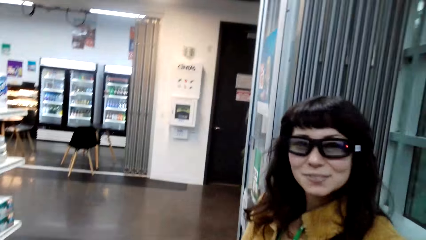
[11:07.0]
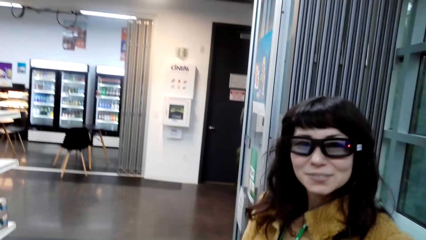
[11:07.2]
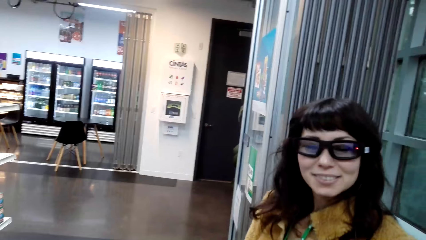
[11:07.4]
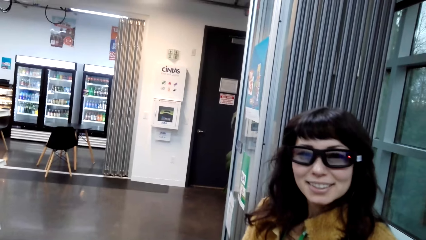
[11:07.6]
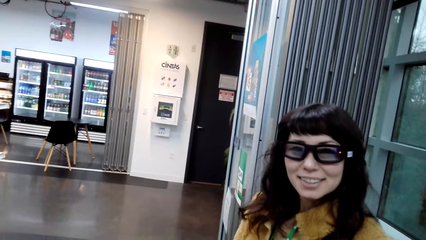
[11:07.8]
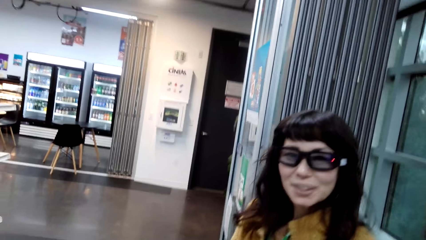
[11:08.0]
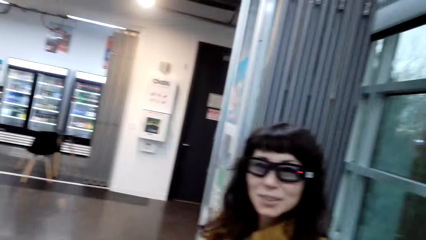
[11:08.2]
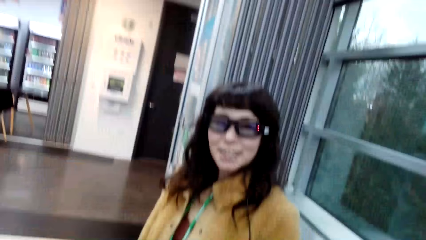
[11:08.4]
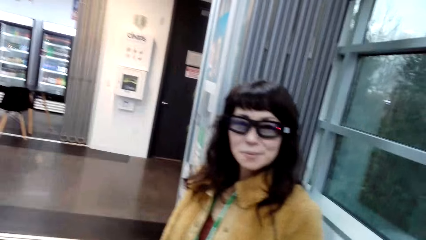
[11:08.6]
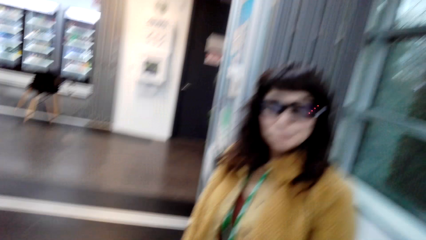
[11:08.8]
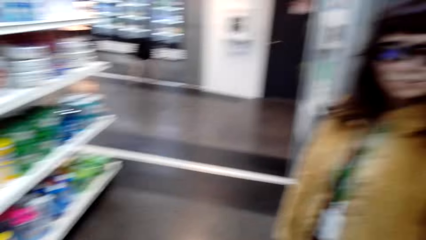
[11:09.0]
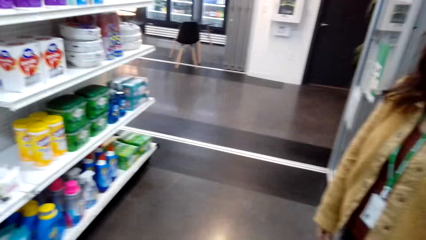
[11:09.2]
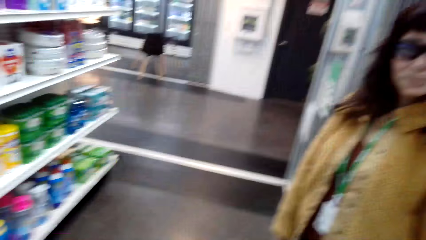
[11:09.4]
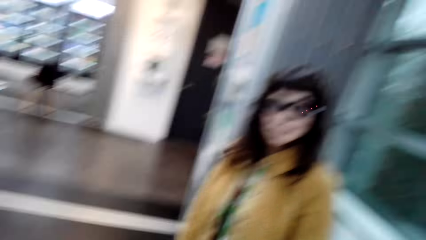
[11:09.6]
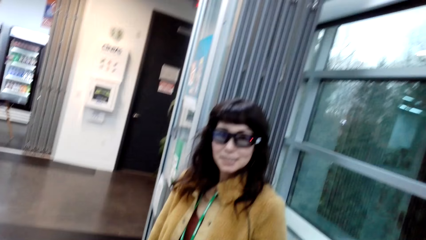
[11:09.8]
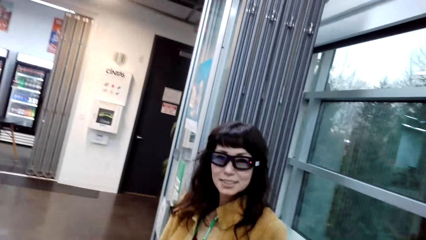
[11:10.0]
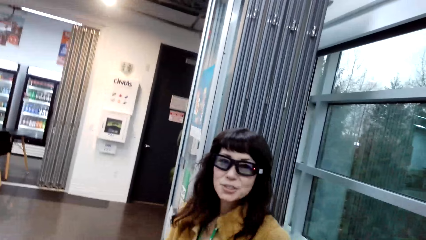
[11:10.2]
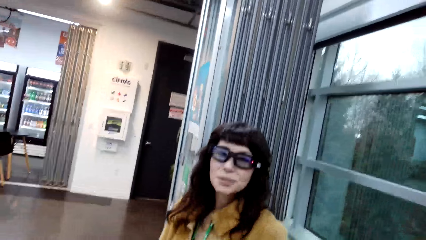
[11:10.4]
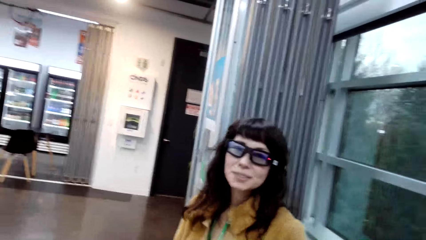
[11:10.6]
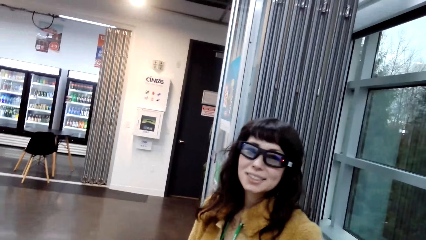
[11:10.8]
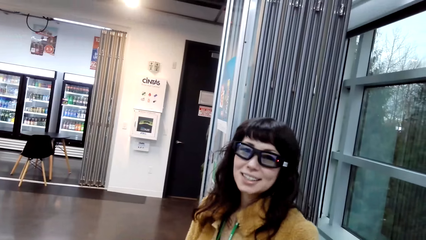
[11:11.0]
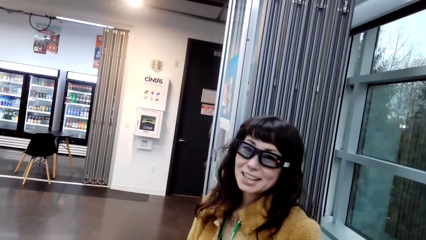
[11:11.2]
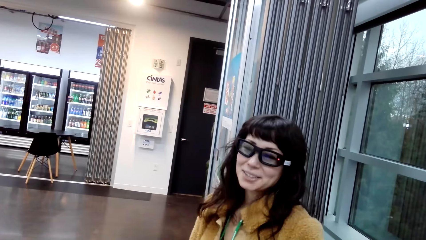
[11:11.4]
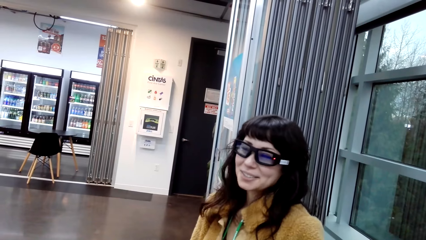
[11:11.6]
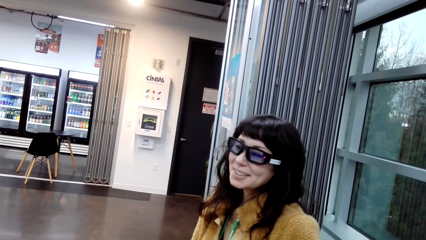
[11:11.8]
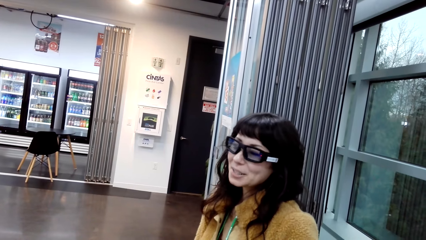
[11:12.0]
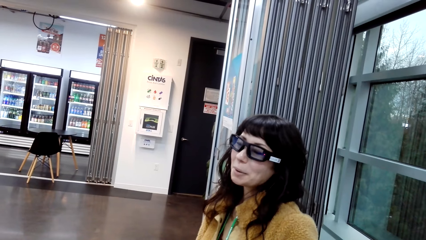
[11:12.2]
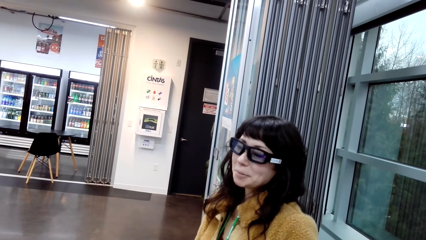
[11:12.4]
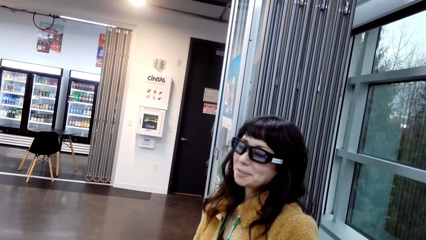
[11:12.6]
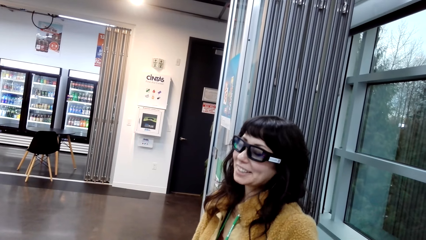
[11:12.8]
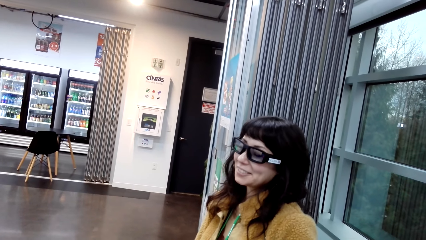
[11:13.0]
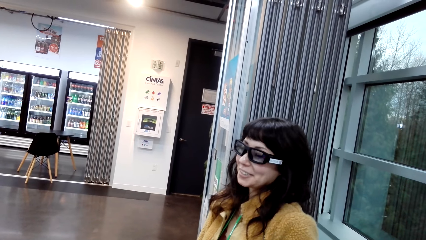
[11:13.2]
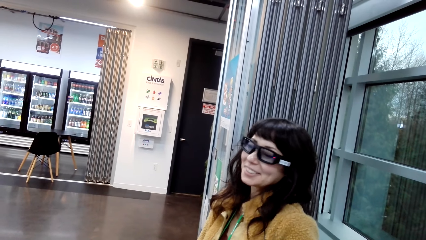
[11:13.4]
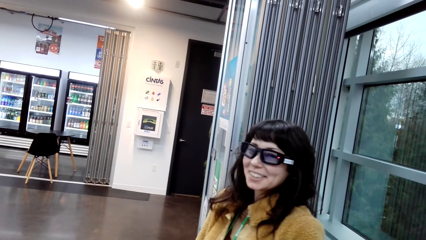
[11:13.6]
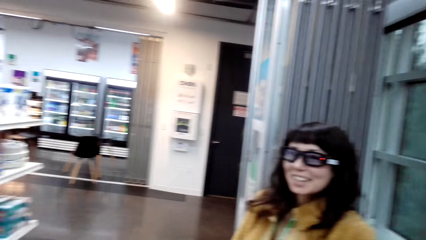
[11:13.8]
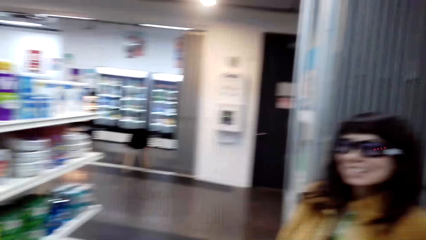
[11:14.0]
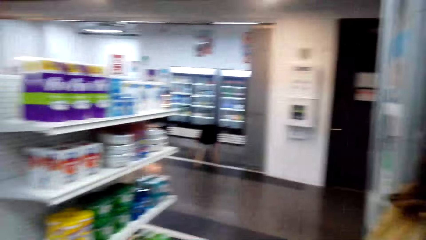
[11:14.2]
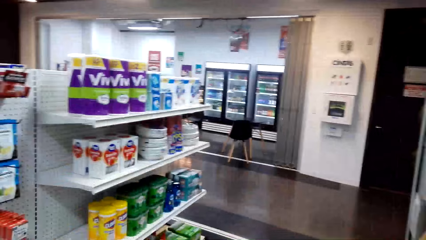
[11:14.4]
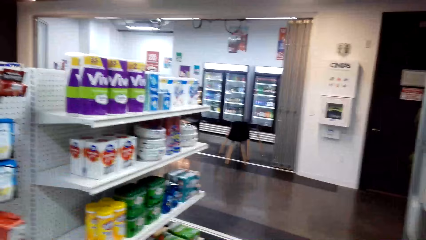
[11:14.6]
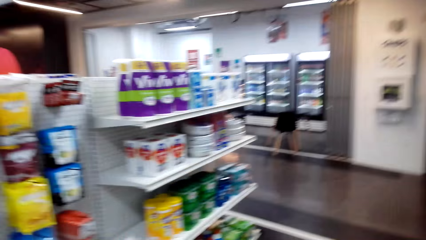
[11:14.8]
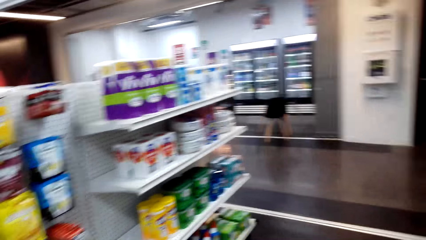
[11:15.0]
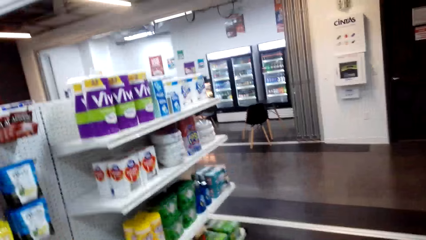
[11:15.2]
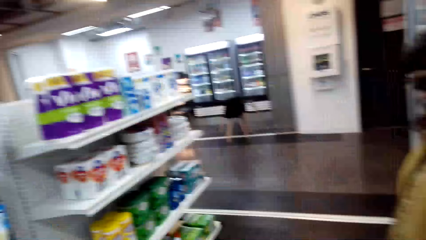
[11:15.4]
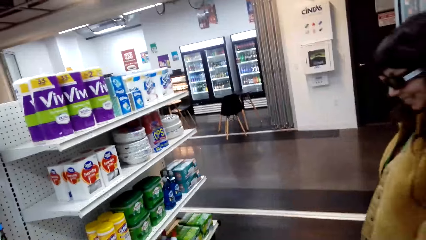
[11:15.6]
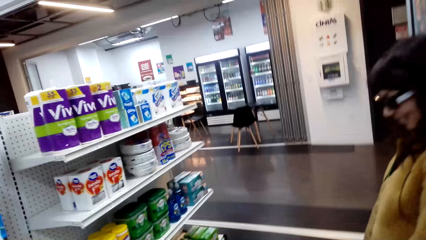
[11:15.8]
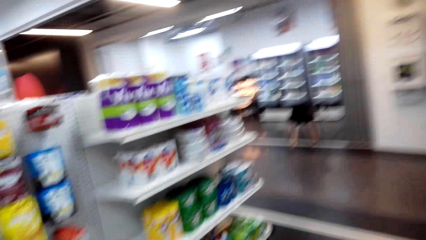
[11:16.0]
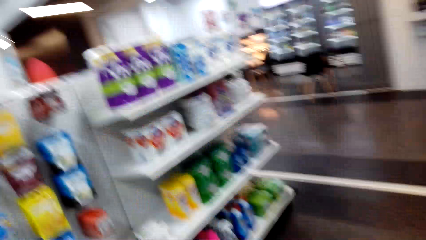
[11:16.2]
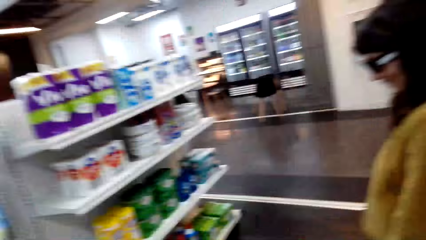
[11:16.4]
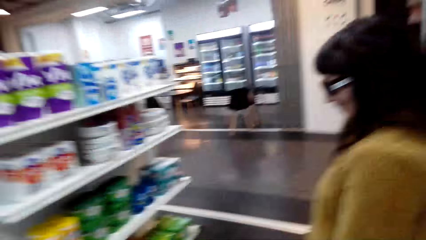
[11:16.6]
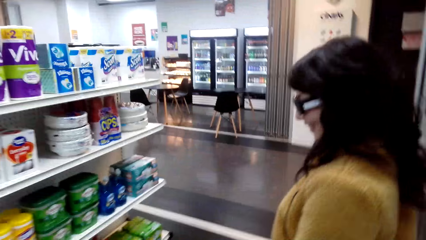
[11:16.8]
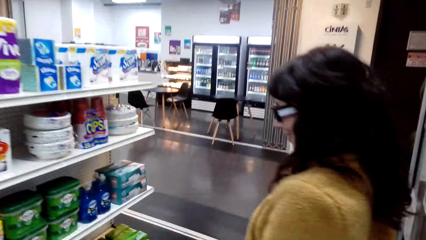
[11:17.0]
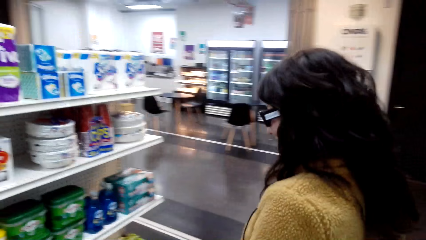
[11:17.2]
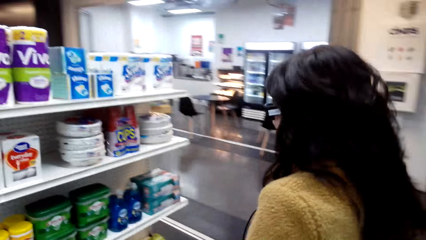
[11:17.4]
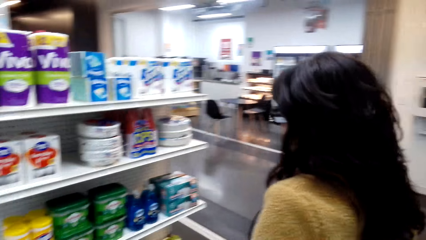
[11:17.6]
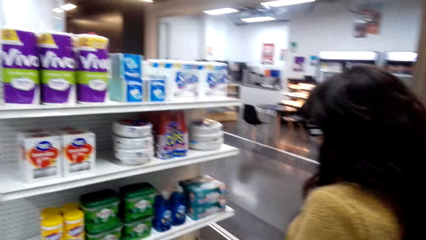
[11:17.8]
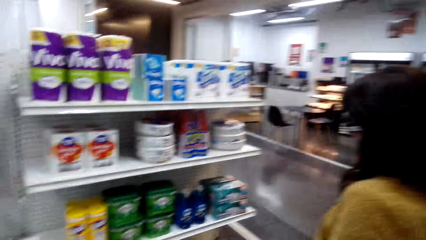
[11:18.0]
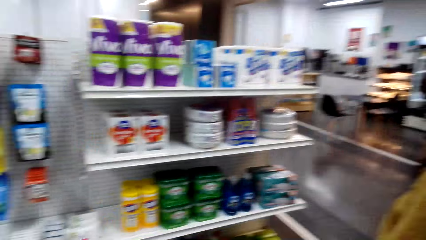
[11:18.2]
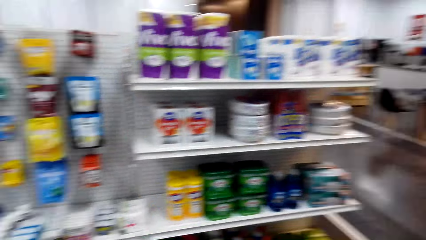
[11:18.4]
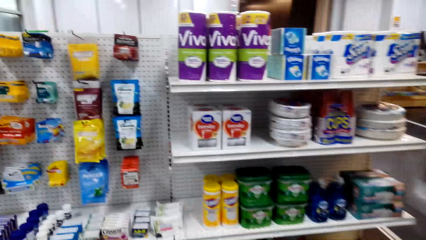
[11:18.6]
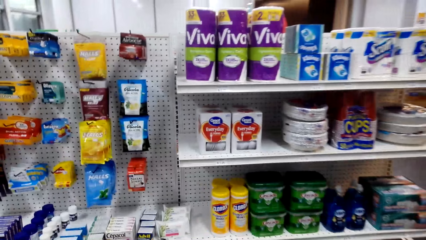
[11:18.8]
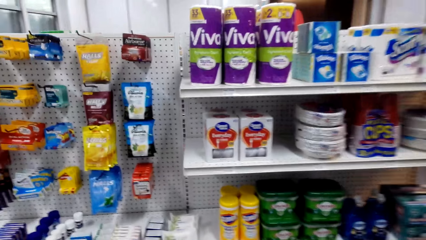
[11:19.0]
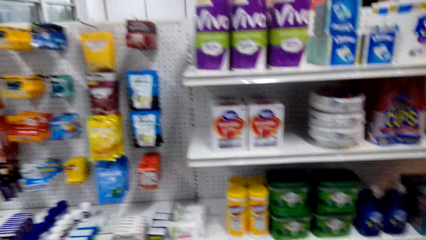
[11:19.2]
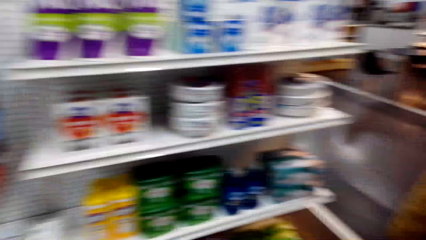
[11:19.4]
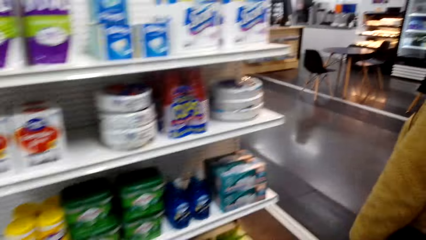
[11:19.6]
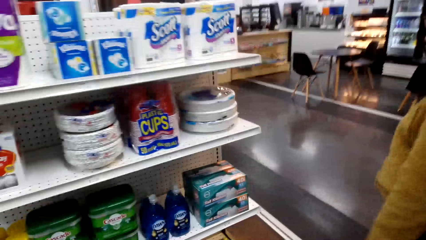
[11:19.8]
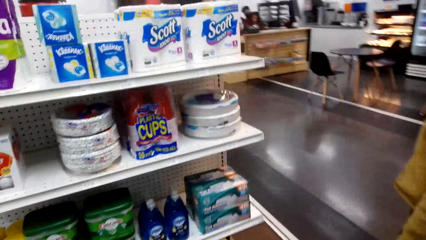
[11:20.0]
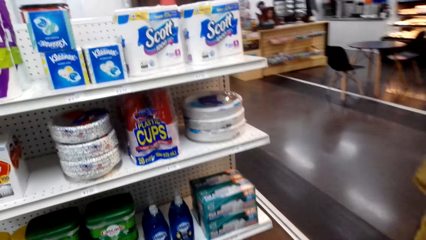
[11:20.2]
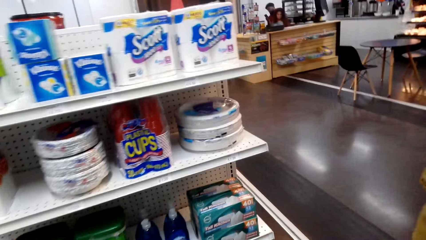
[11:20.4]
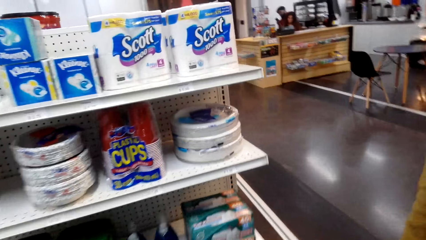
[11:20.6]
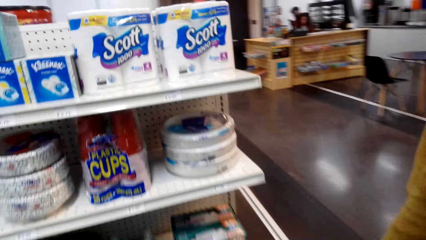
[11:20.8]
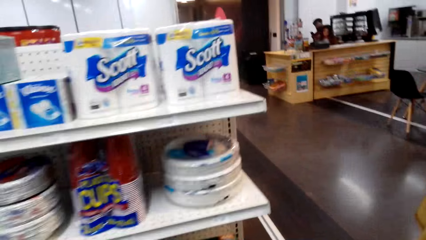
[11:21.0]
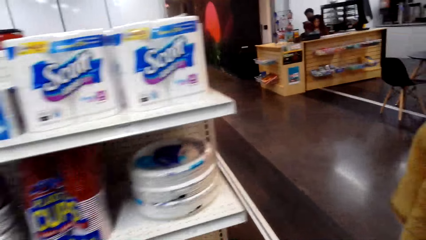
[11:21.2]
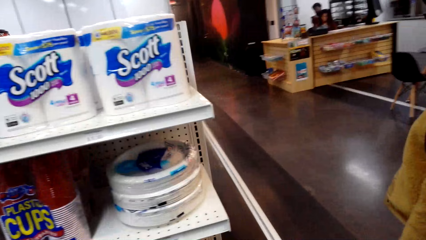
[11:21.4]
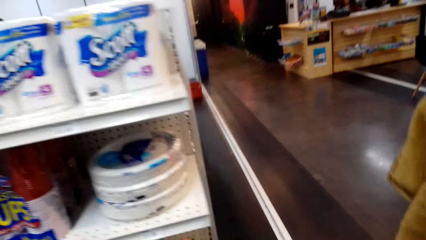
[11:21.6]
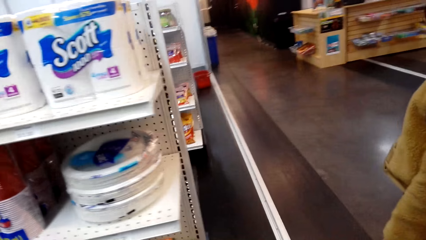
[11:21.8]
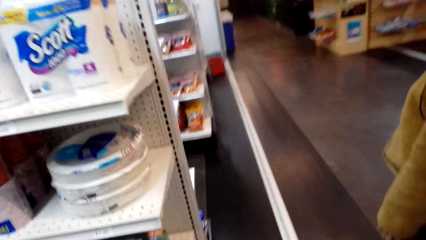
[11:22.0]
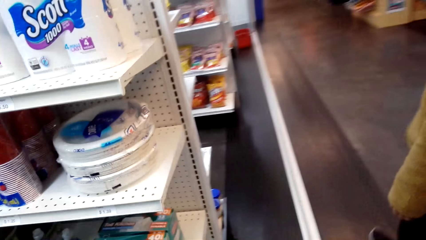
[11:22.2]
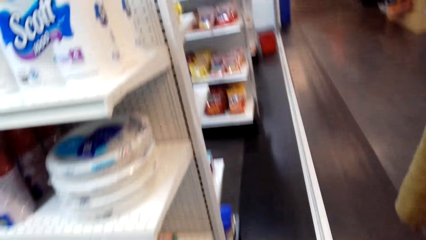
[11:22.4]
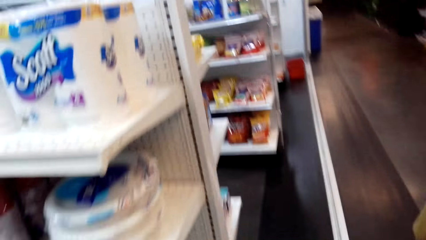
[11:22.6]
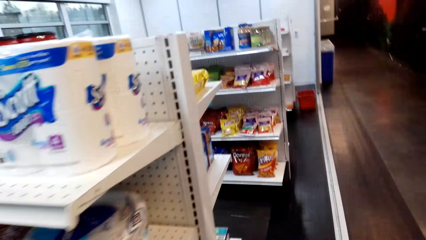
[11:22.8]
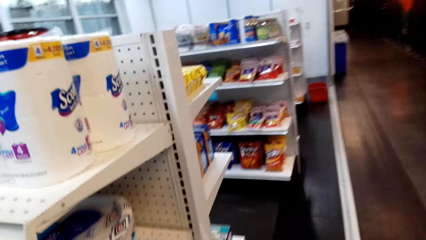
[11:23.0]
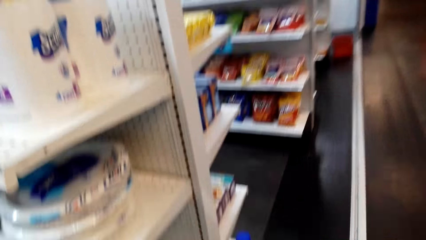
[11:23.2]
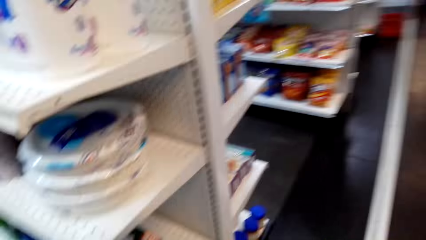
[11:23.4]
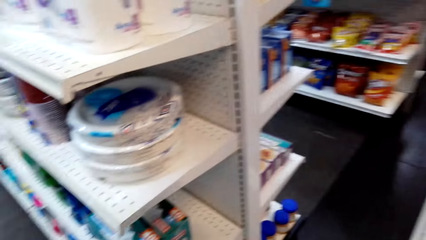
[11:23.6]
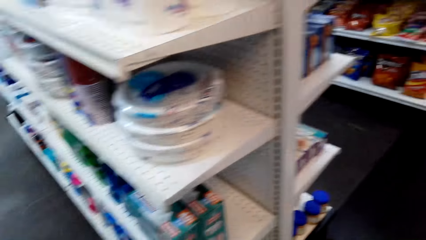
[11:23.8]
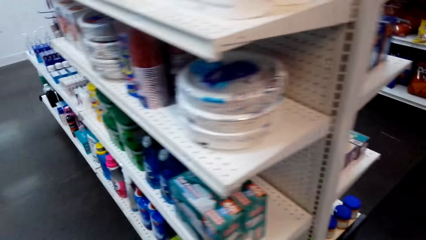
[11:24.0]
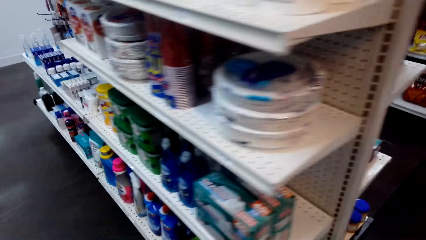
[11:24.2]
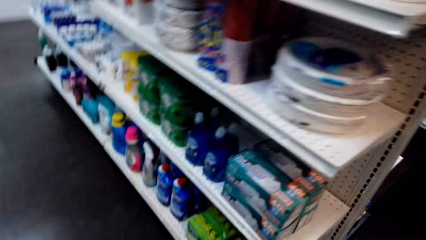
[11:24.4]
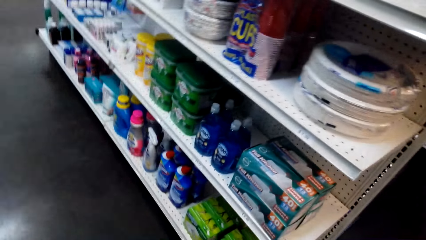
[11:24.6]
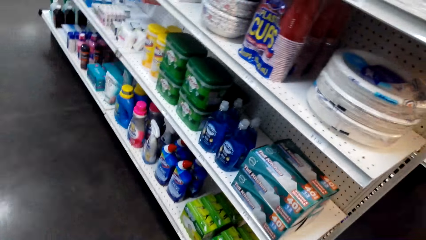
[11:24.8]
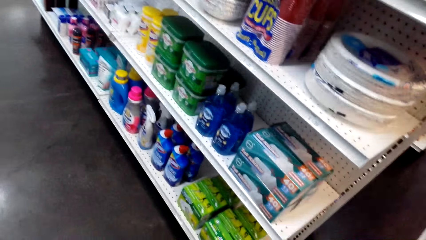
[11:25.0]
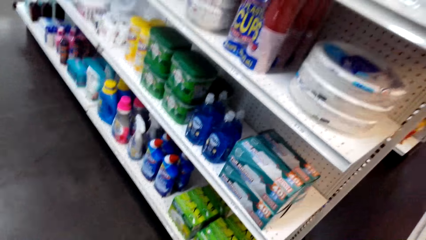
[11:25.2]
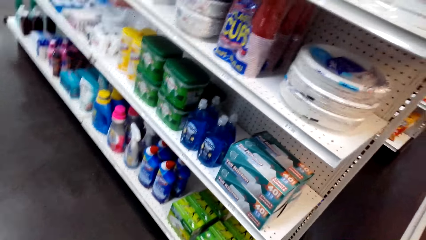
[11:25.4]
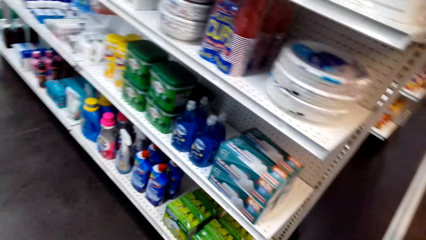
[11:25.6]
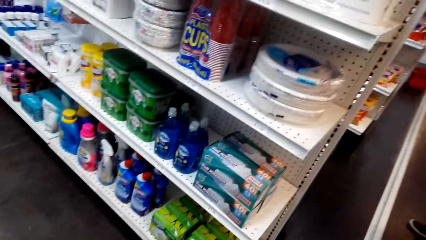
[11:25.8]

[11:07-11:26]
A person interacts with the camera wearer. The camera wearer interacts with the person. They walk around the store. The person walks around the store. The camera wearer walks in the mall. They look at goods on a shelf.
